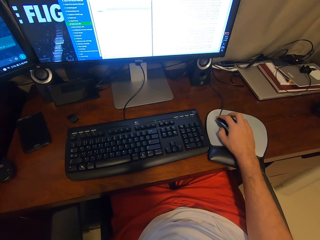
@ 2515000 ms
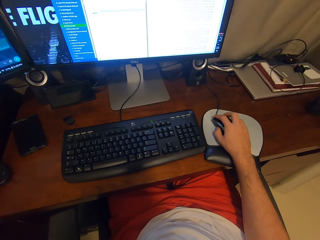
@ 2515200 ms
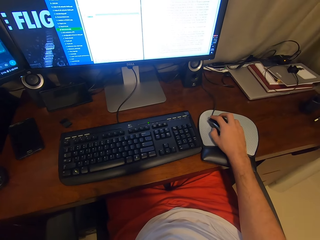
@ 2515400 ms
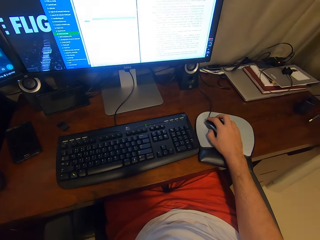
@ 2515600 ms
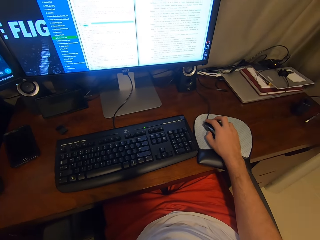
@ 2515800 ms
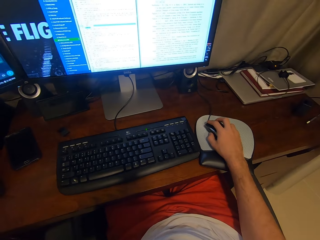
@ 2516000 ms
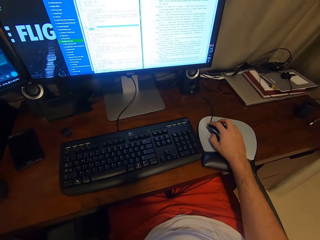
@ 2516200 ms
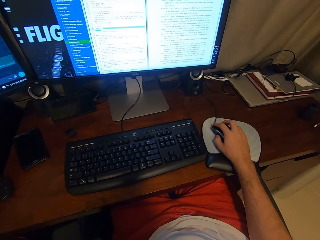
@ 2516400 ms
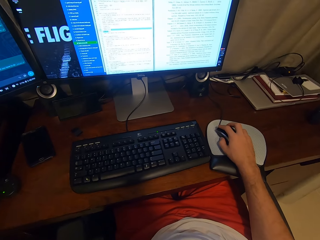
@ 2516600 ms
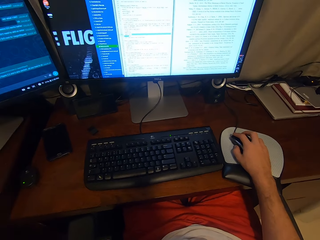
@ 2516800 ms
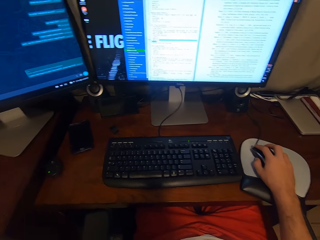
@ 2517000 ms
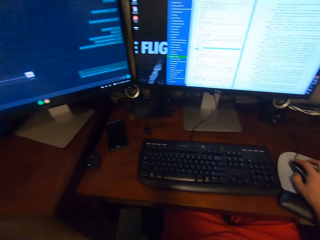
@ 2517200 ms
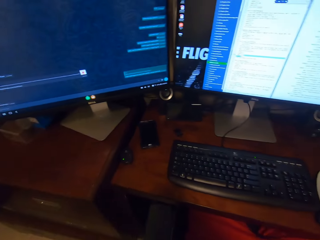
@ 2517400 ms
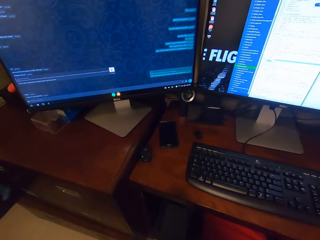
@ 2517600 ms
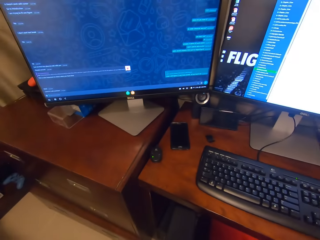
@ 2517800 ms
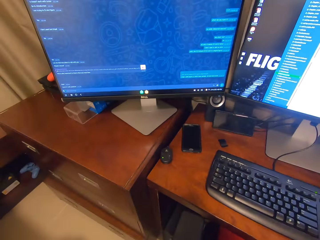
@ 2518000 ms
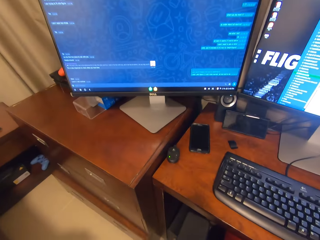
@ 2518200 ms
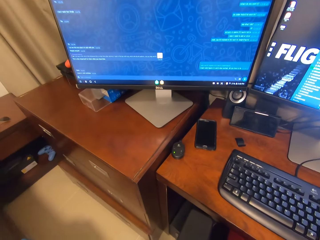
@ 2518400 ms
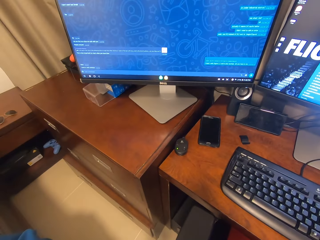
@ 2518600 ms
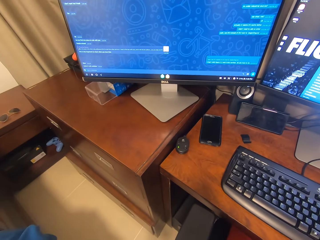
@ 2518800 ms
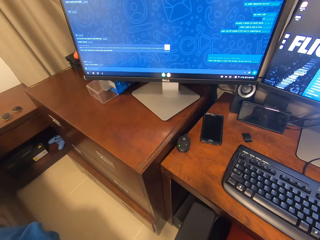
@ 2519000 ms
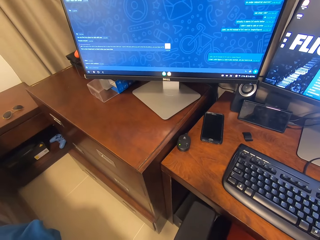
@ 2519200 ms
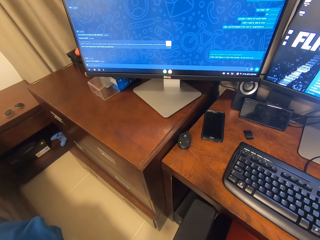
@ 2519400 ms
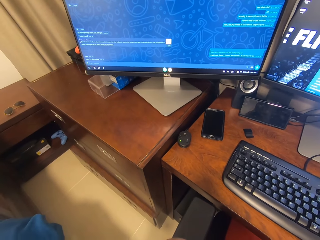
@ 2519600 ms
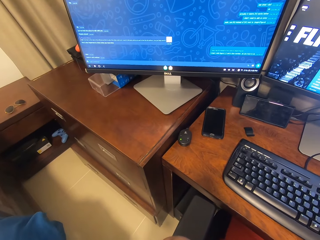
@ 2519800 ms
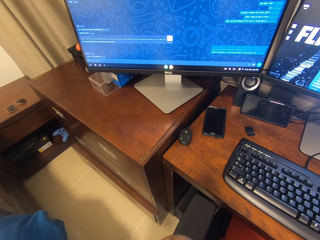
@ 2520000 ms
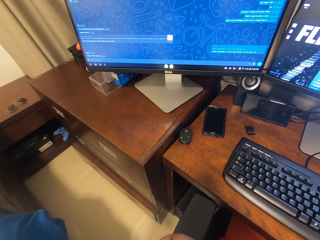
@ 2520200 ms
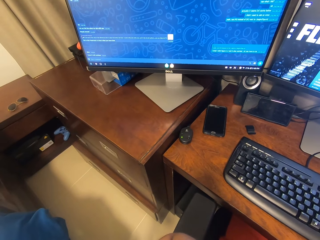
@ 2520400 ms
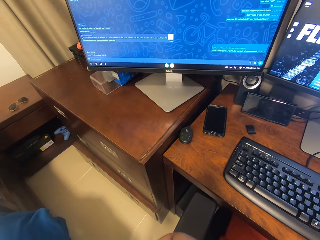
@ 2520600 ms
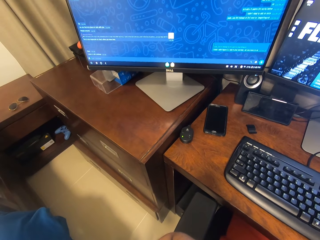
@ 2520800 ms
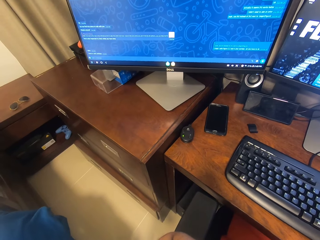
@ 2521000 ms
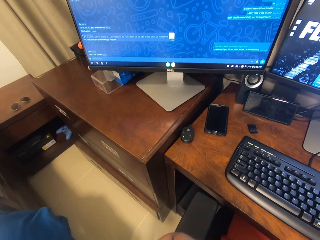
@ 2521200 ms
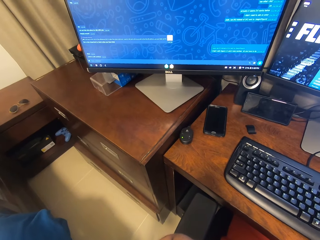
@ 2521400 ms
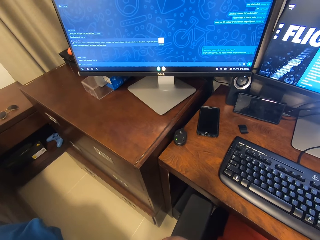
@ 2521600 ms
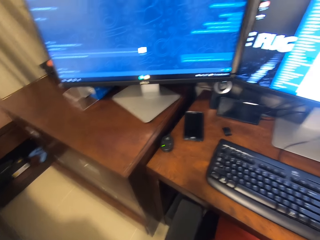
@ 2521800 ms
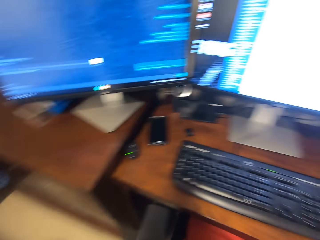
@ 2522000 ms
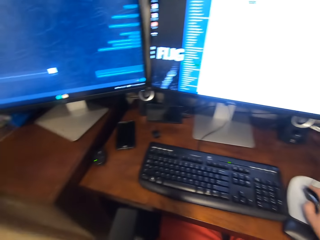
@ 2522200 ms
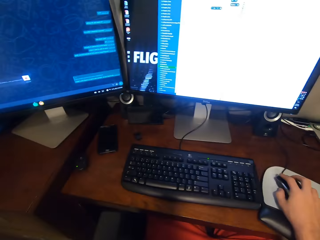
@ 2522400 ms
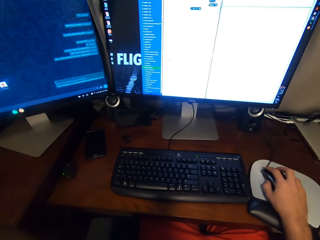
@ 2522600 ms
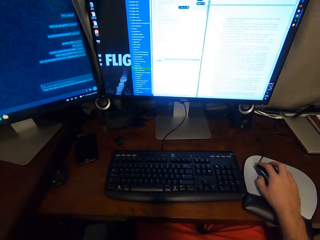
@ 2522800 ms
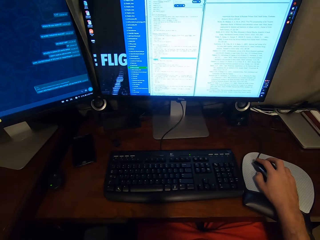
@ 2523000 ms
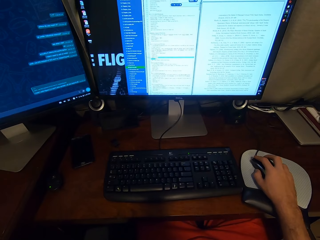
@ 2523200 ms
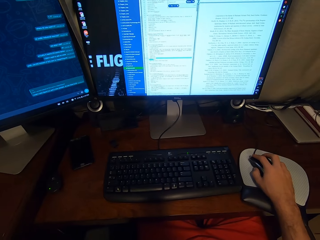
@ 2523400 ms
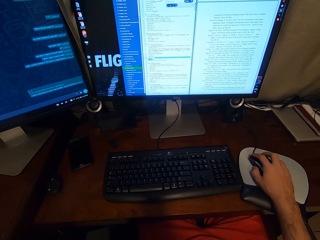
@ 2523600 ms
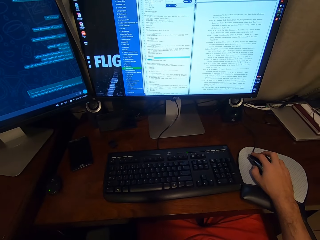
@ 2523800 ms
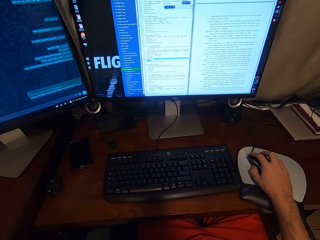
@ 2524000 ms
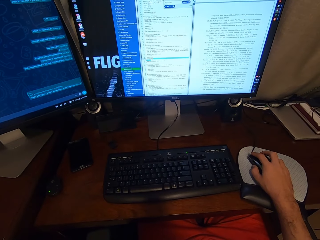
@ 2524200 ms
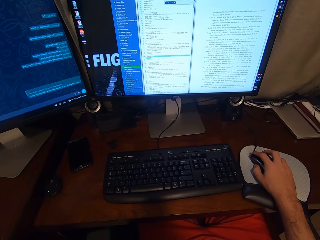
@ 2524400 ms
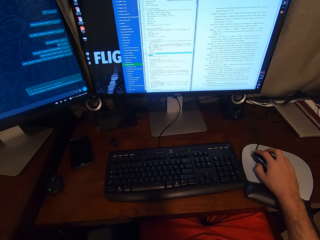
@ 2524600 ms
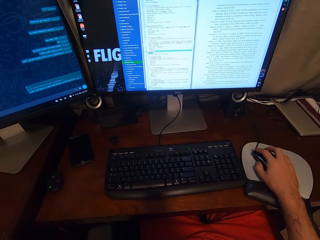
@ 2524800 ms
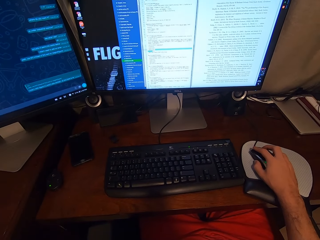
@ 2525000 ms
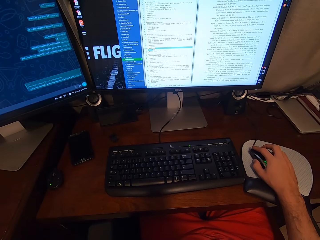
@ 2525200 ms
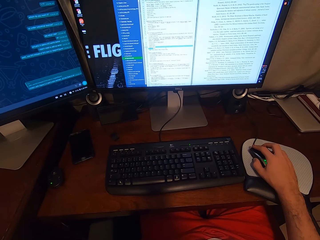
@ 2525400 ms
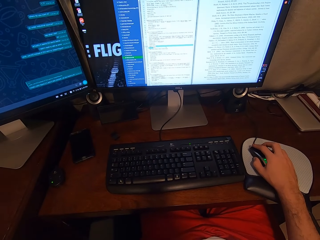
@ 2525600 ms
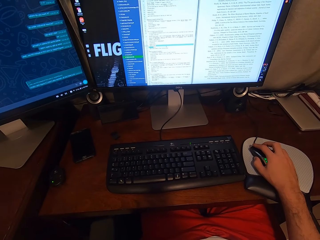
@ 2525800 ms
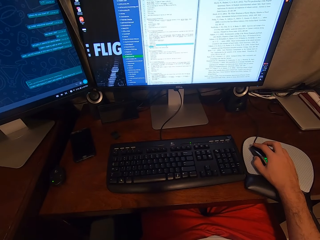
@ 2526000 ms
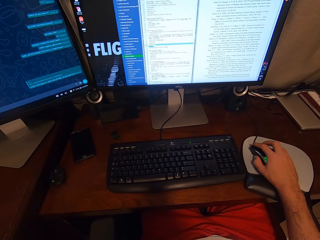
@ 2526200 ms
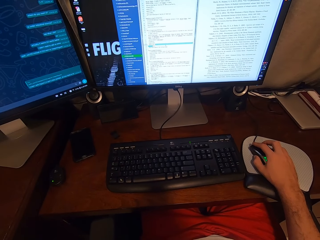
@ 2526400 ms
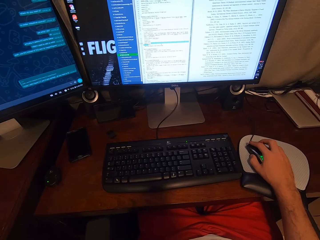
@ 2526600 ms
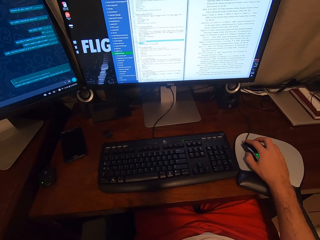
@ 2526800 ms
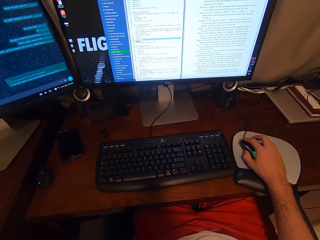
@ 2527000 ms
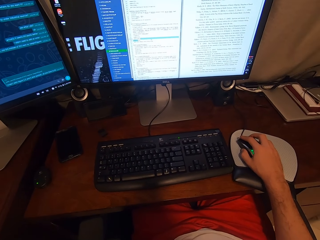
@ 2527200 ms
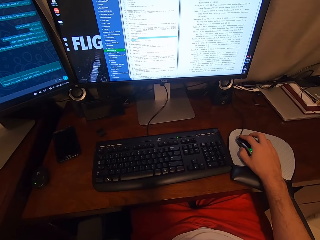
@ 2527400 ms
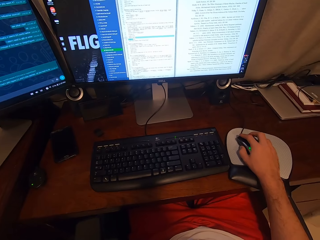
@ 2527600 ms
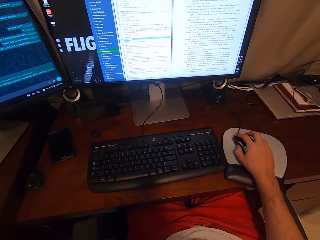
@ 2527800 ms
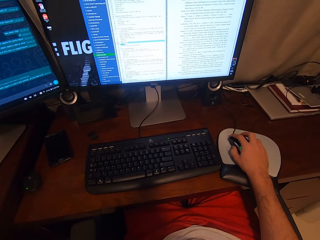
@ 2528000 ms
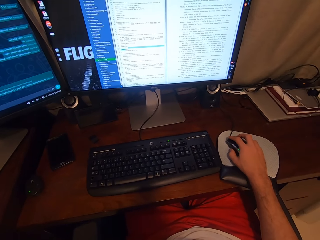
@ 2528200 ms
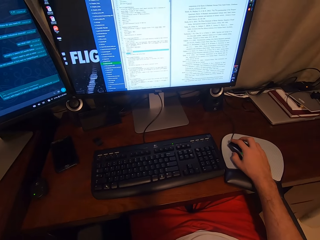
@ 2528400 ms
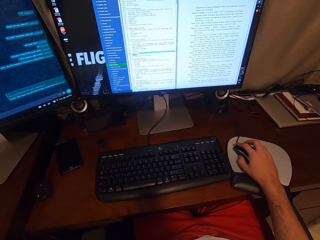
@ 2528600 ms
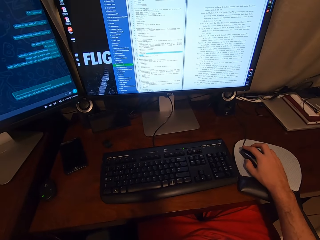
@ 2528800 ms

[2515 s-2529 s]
The camera wearer looks towards a monitor on the front left side. He looks towards a monitor next to the keyboard. He slightly moves the USB mouse in his right hand.

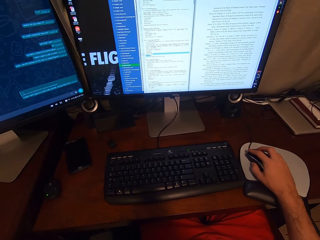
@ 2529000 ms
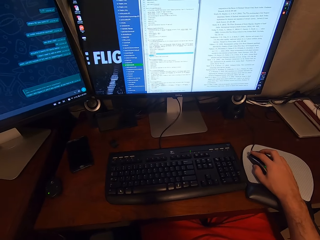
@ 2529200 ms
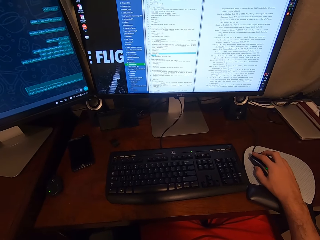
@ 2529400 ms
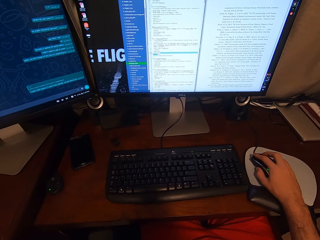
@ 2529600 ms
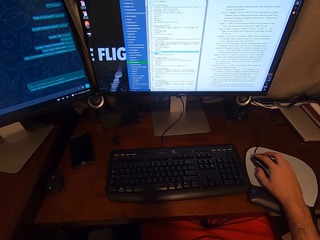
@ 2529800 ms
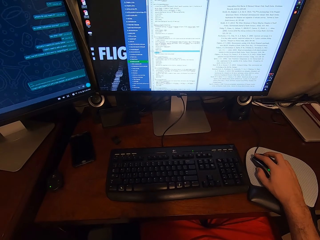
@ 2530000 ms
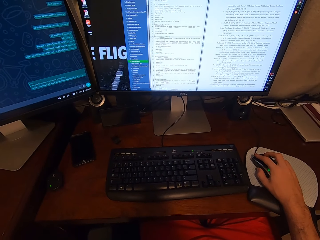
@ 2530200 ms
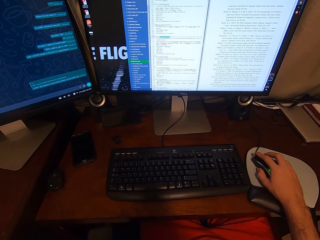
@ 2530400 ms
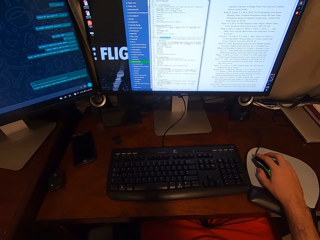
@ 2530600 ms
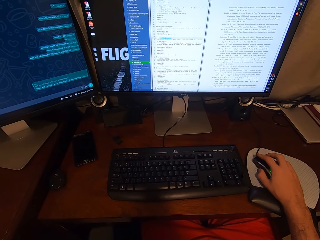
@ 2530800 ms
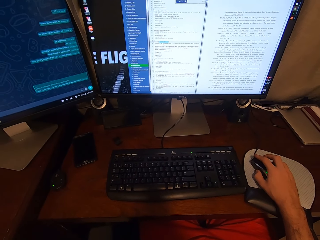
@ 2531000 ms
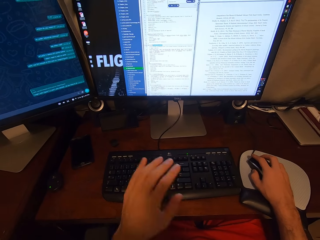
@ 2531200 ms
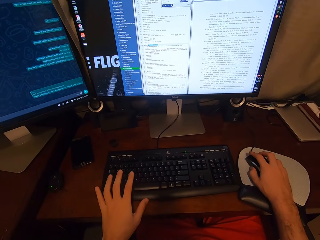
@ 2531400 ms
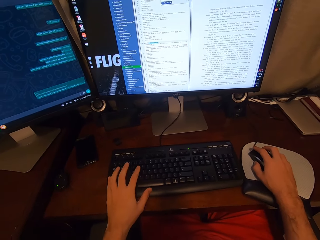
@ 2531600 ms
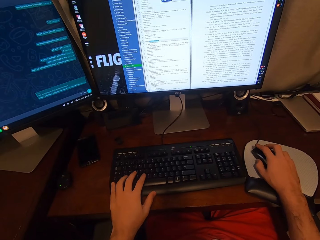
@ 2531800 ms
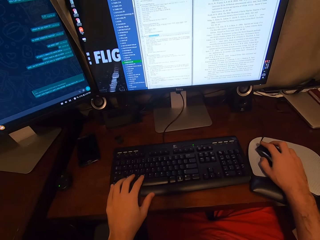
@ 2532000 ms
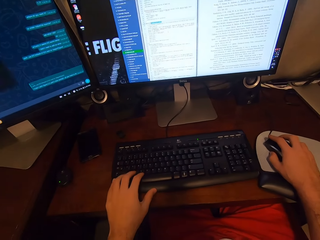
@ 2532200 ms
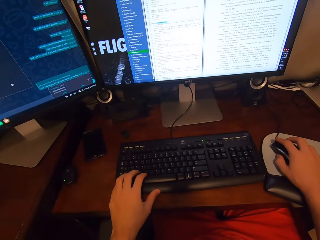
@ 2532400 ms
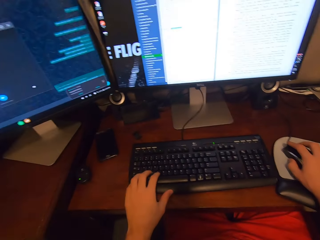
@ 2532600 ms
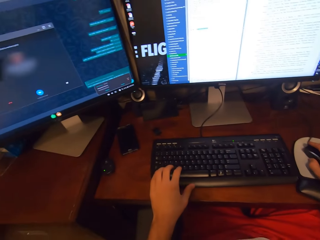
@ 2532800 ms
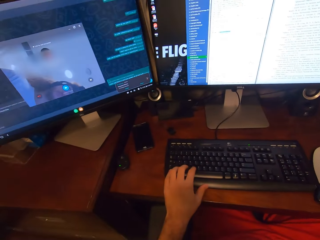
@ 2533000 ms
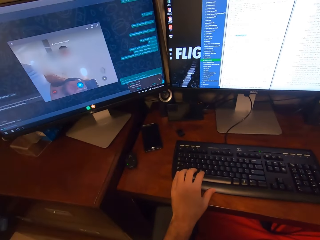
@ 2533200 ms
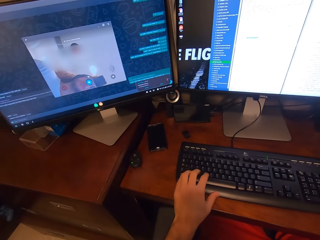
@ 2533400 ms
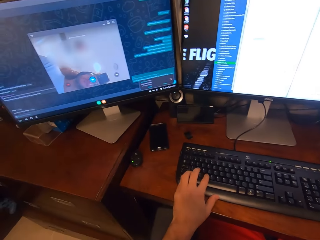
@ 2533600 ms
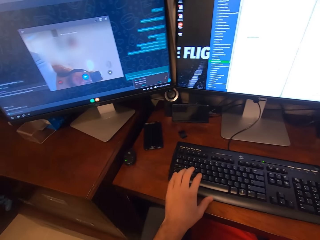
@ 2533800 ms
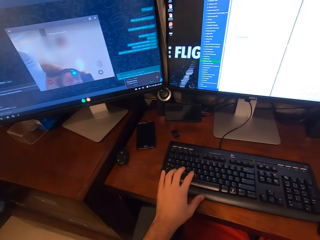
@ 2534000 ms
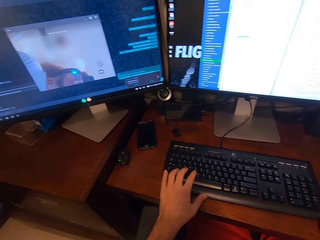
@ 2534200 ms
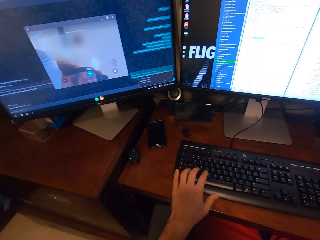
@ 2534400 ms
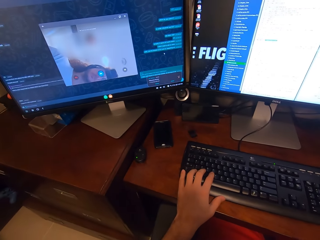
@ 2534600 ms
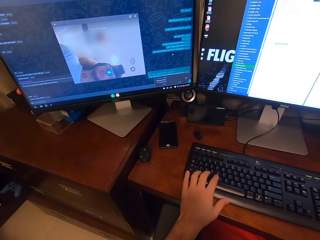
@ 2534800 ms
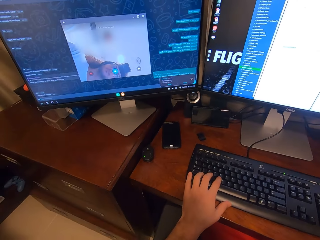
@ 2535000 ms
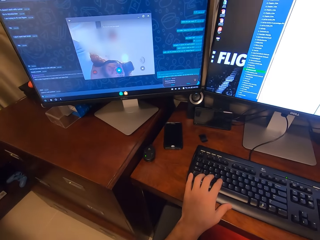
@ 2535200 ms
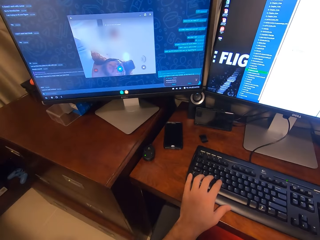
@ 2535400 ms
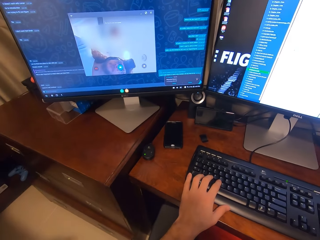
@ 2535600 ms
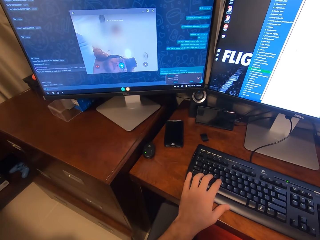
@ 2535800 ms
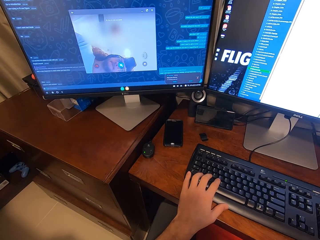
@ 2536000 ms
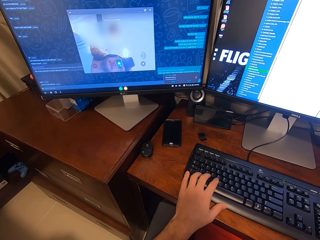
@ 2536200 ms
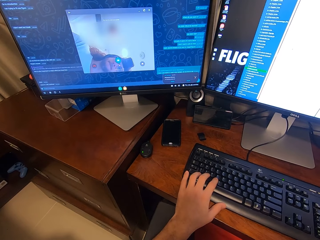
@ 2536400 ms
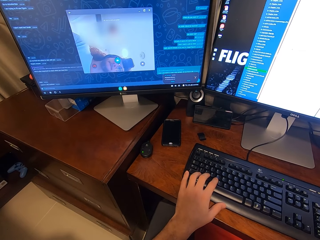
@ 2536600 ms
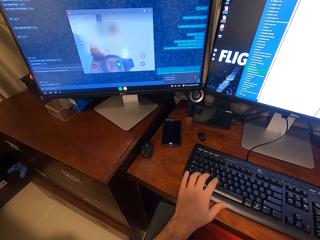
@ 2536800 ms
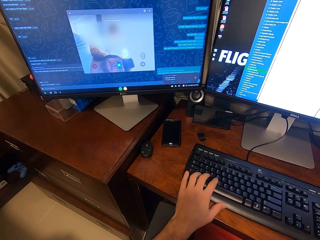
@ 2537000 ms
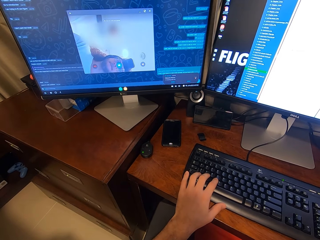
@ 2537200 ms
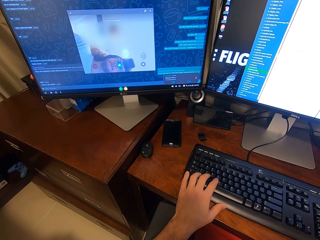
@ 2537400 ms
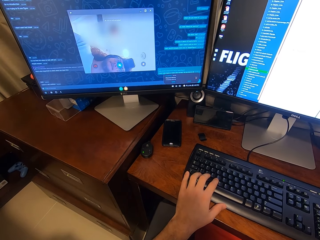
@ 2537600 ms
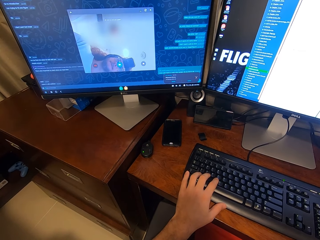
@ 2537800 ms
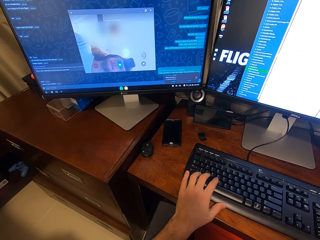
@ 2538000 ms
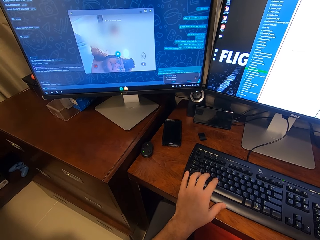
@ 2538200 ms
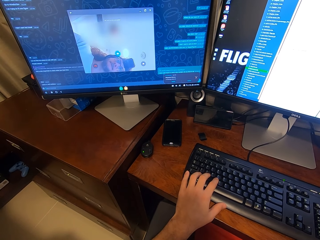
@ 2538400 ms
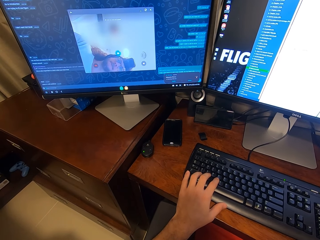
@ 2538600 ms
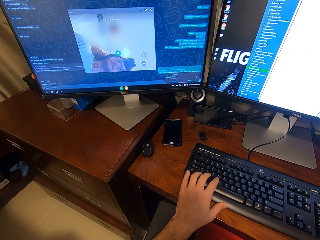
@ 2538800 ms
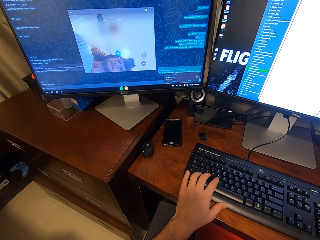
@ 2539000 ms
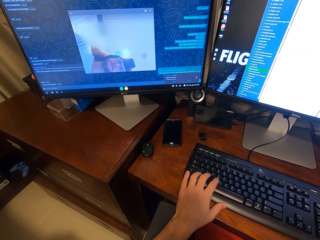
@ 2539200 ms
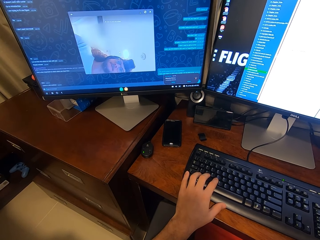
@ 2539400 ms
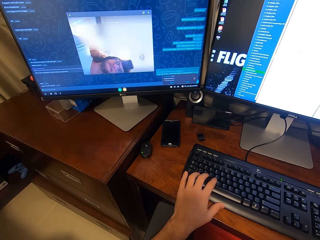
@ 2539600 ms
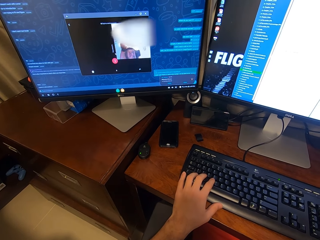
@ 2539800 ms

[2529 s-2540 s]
The camera wearer clicks on the USB mouse attached to the desktop computer with his right hand. He drops the left hand on the keyboard. He types on the keyboard attached to the desktop computer with his left hand. He looks towards a monitor on the front left side.
